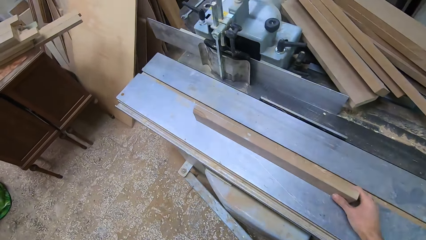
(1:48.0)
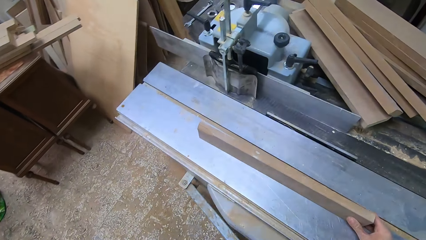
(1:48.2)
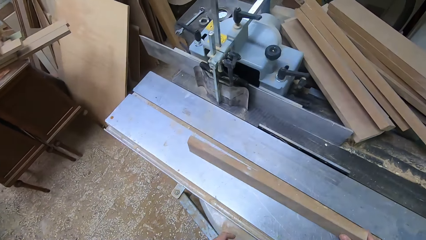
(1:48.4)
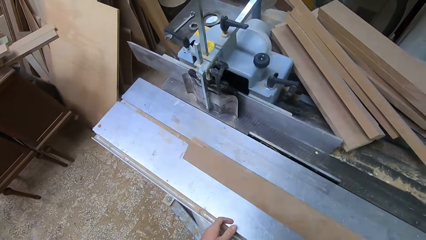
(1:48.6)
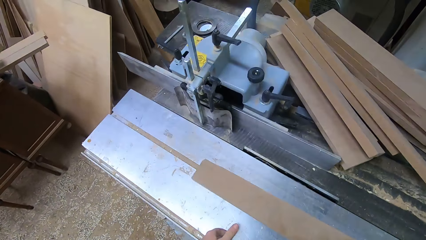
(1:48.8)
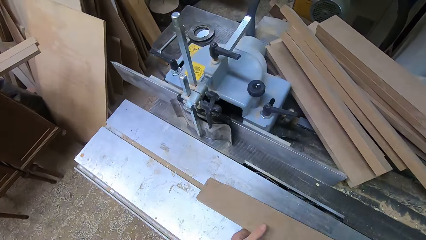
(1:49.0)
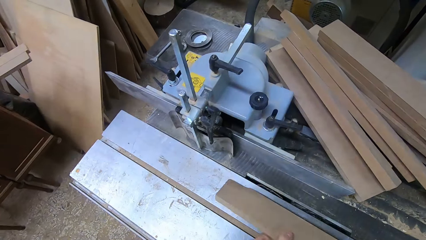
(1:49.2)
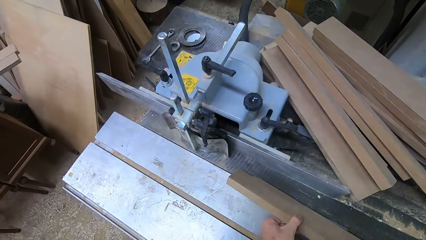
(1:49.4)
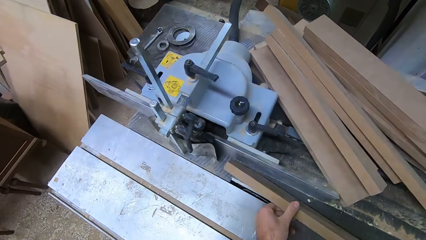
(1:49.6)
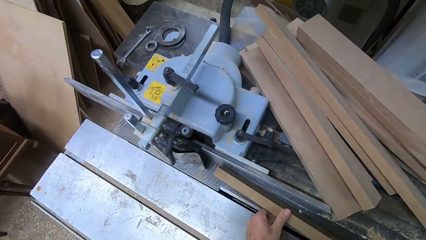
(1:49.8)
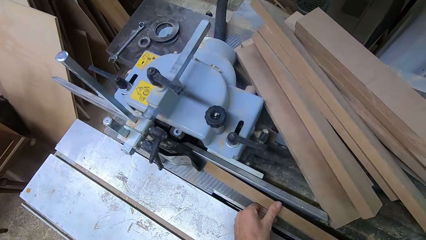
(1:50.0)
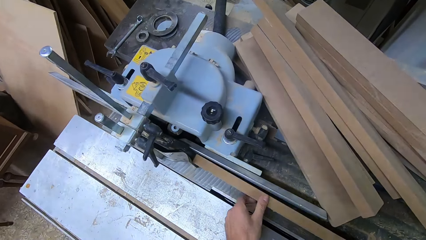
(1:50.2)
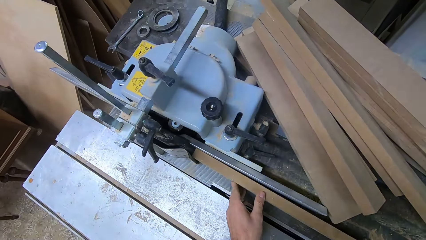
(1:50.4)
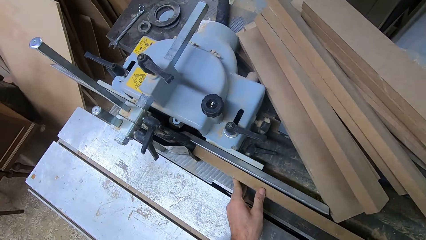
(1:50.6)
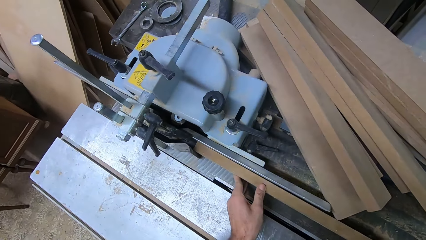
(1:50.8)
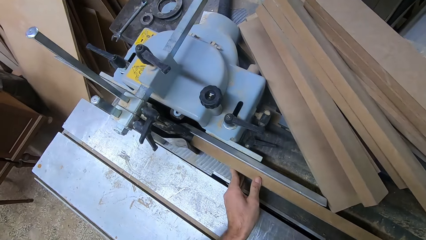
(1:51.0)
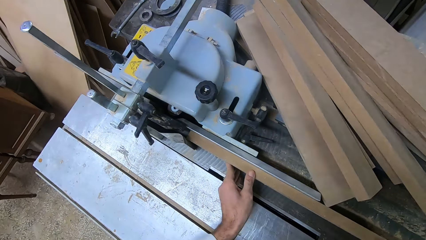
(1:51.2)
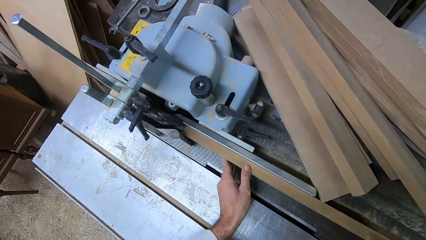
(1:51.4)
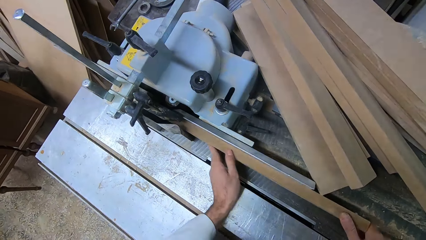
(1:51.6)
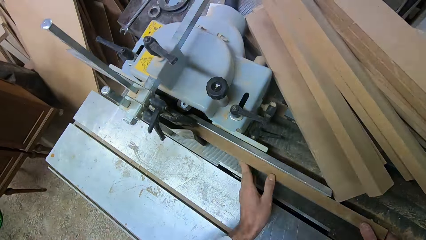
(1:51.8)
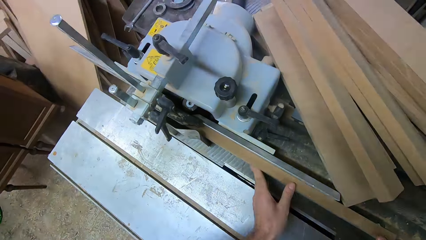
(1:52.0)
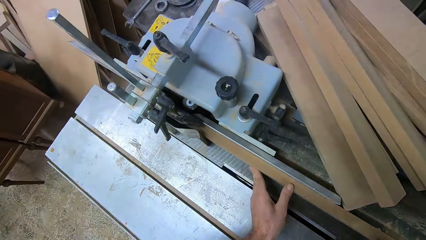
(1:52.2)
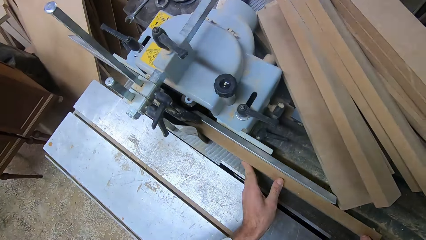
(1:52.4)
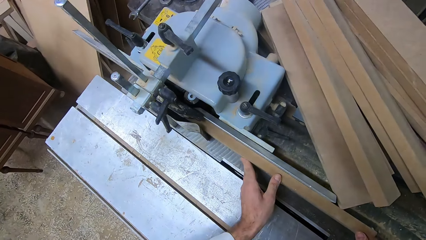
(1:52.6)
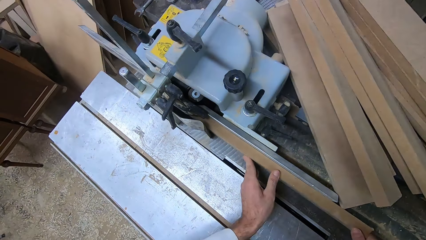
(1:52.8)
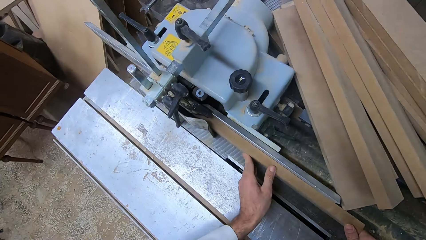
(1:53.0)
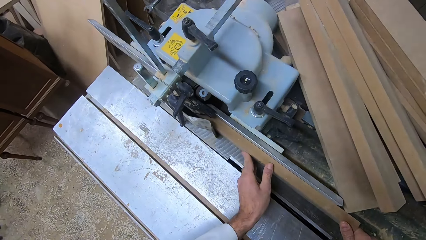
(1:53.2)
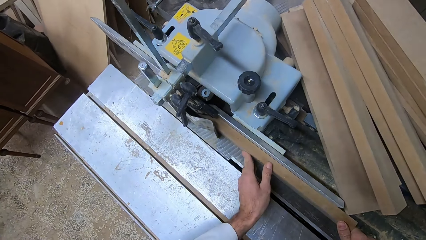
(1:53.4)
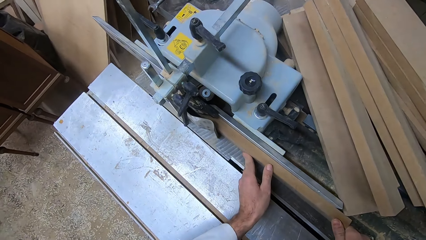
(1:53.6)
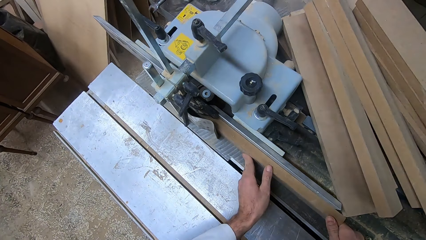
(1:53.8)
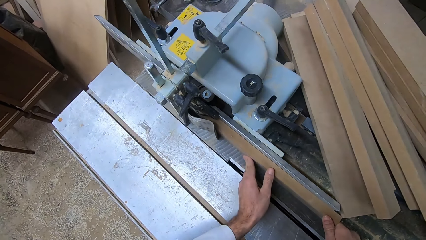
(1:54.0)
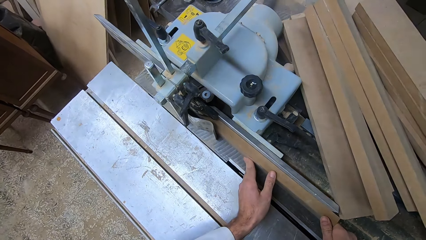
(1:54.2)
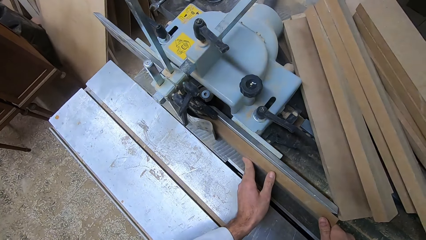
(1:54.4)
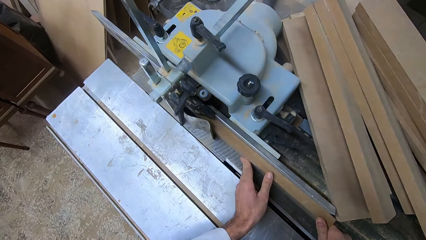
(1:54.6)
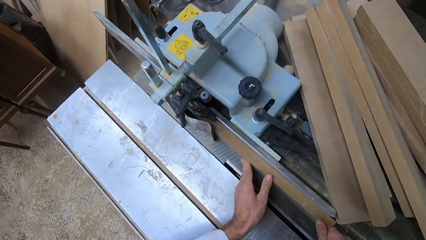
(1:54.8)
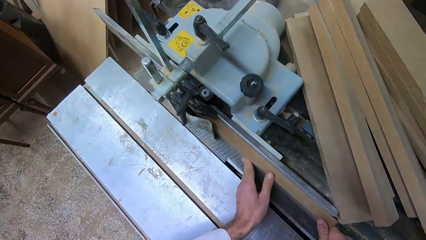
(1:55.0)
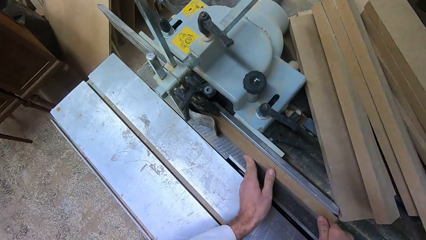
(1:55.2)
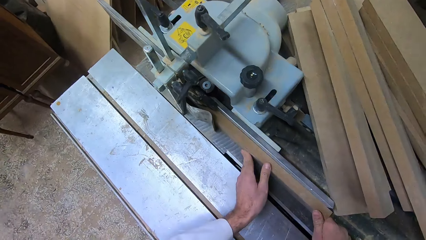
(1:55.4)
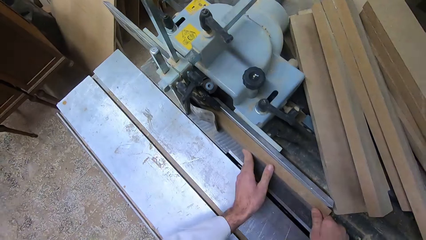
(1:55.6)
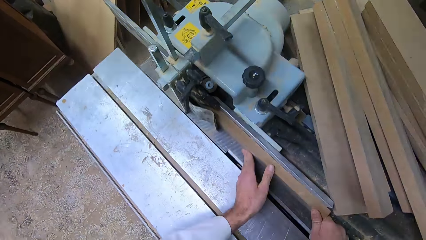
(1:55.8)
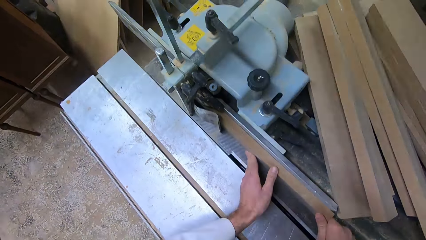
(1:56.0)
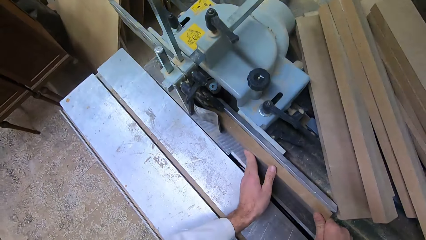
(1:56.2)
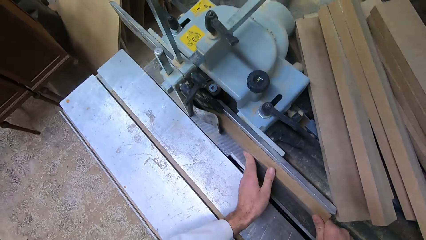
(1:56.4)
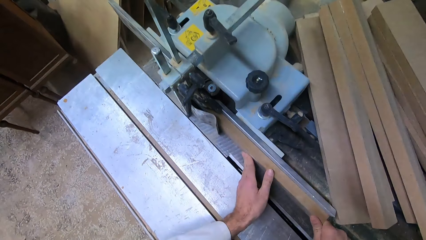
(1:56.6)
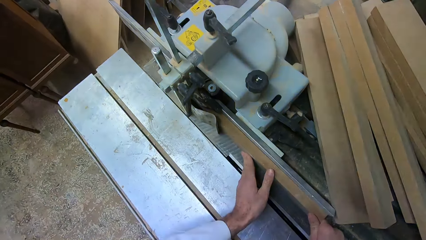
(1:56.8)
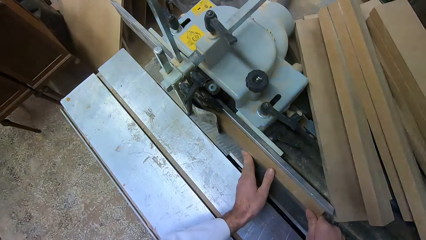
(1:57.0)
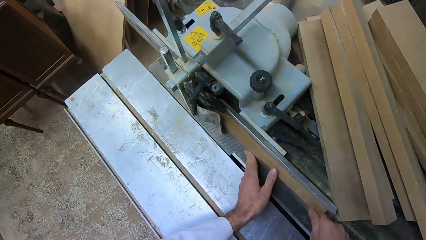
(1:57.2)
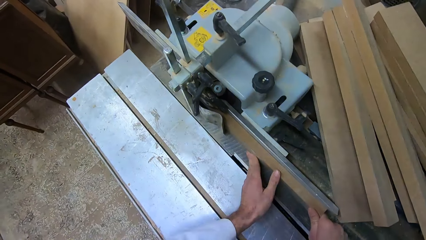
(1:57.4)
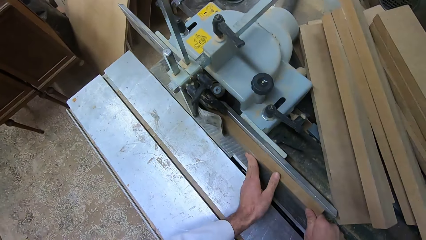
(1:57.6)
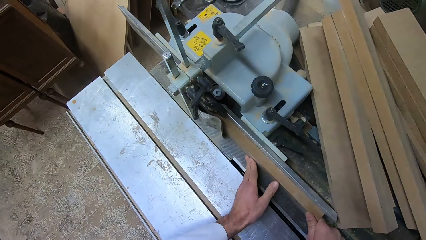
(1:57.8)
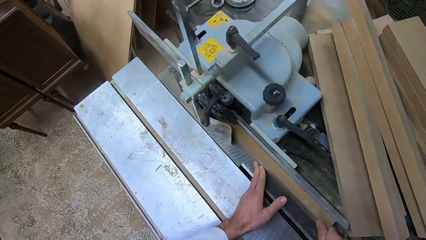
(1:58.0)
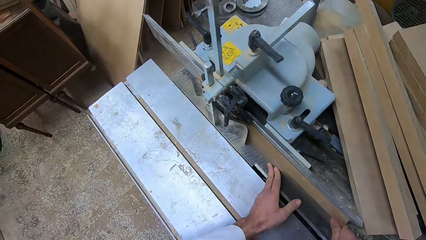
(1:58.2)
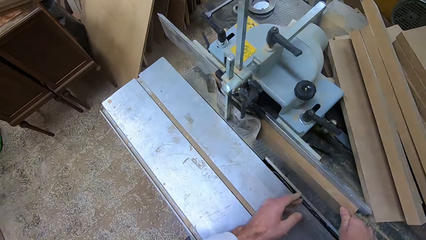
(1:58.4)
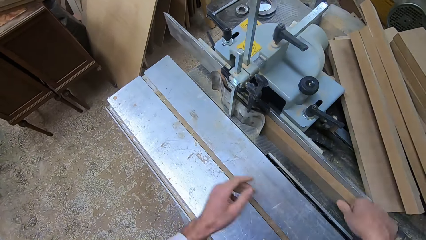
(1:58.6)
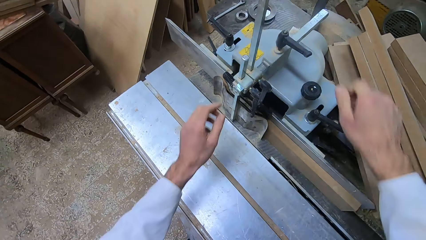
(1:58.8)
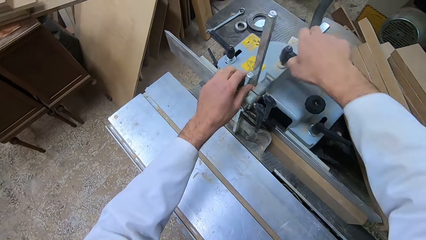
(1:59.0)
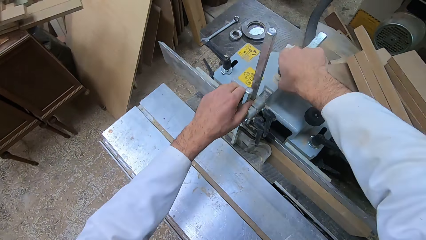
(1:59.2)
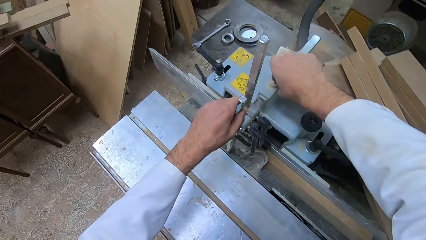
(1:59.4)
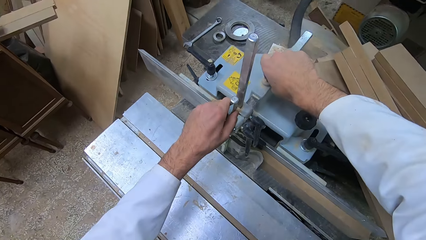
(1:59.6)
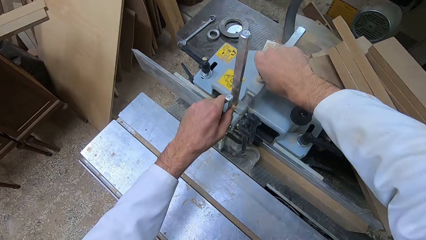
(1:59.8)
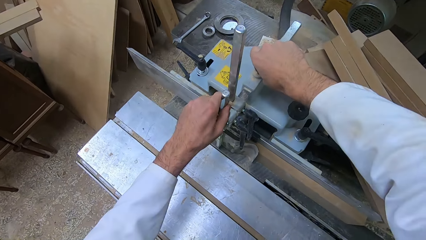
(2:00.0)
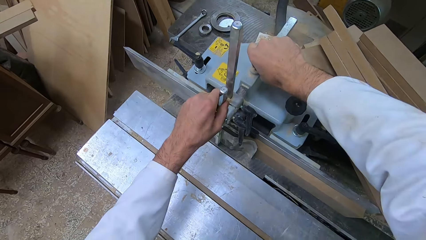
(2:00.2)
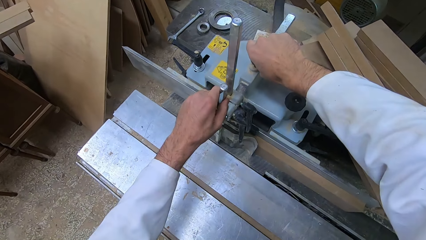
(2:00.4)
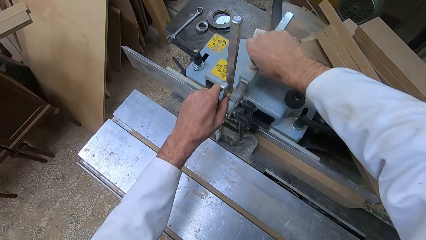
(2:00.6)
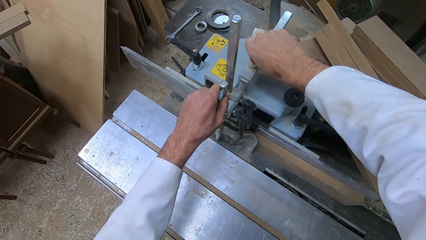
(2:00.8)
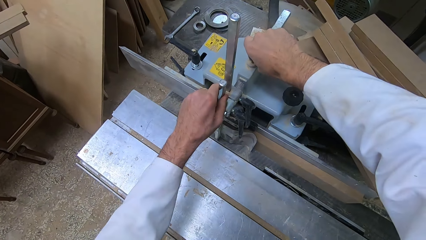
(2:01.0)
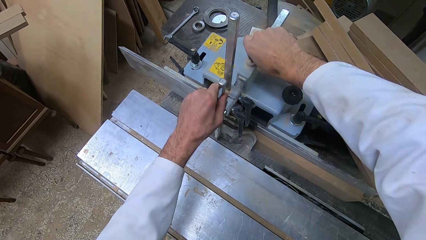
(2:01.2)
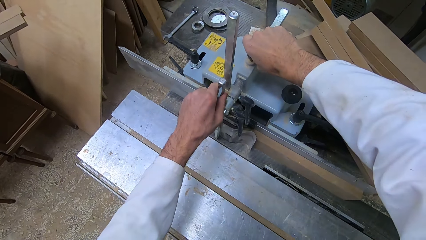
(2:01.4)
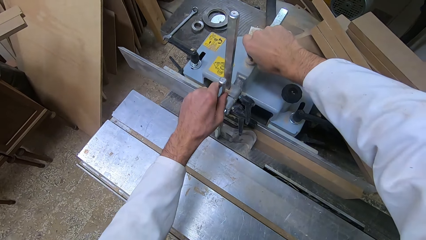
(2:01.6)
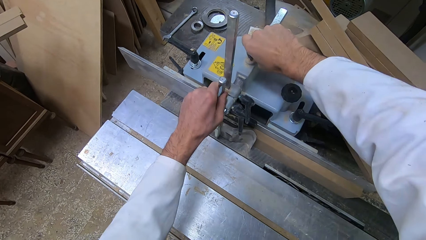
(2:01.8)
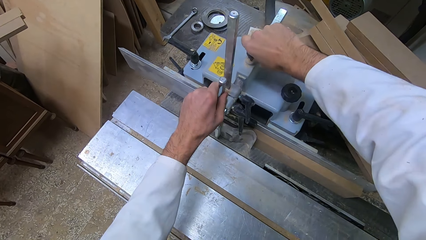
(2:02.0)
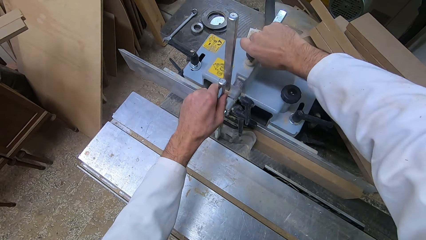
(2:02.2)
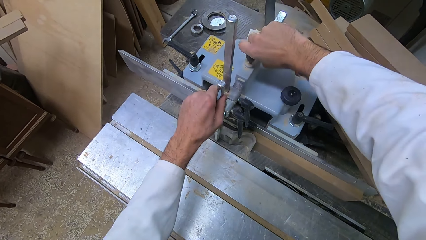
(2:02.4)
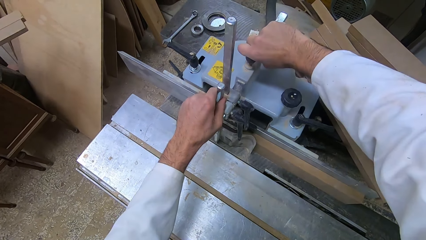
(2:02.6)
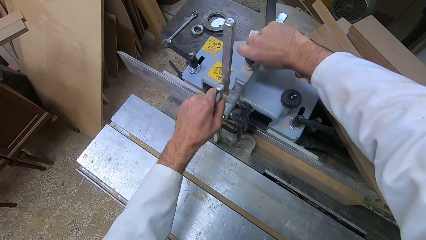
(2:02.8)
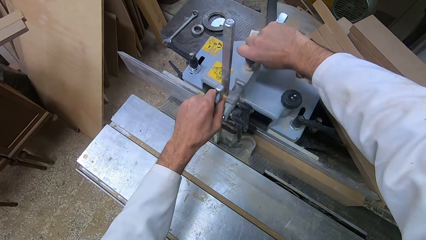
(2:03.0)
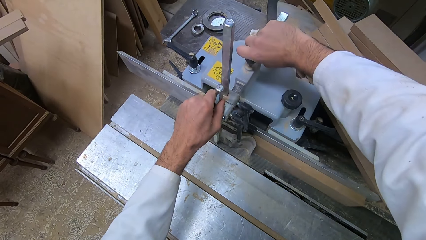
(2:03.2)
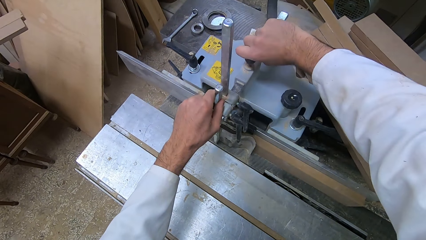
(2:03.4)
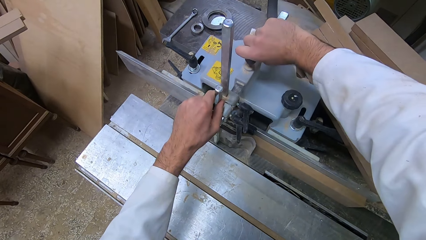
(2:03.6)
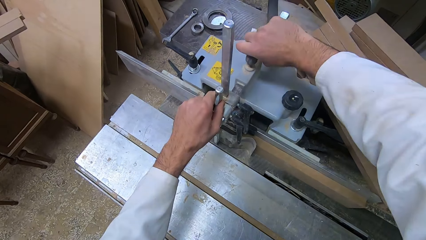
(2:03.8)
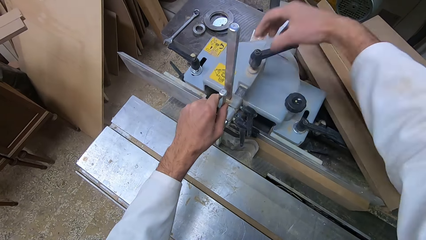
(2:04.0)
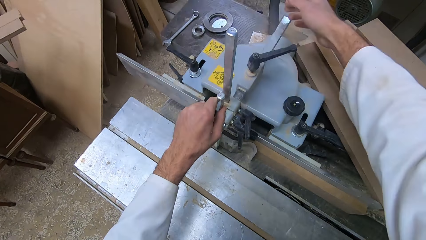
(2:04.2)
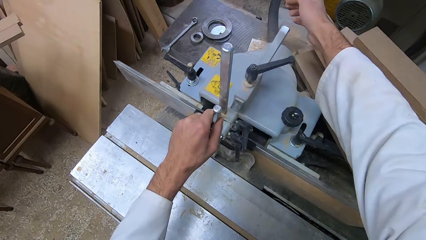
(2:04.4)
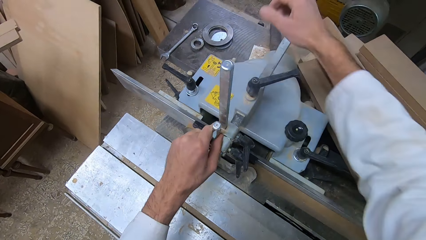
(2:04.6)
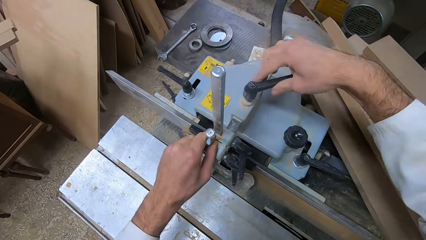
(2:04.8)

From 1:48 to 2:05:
The camera wearer picks up a piece of wood with the right hand. They hold the wood. They put the wood on the smoothing machine. They move the piece of wood into the blade. They push the wood against the smoothing machine. They place the left hand on a part of the machine. They turn a handle on the machine with the right hand. They tighten the knobs.
